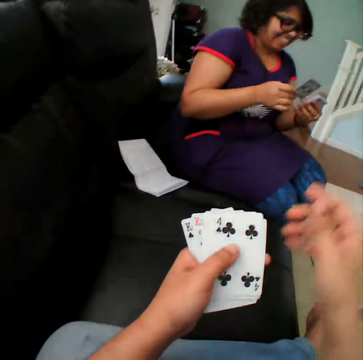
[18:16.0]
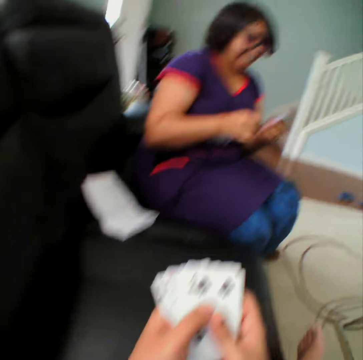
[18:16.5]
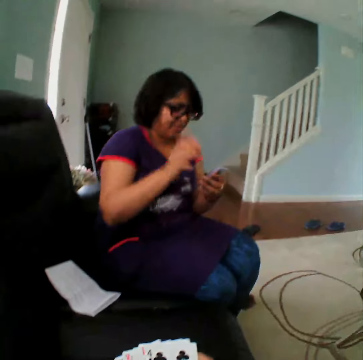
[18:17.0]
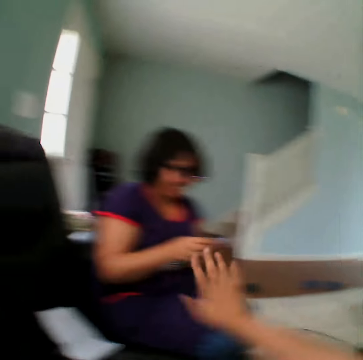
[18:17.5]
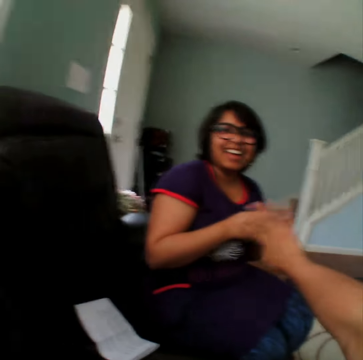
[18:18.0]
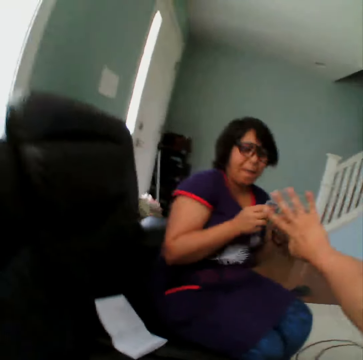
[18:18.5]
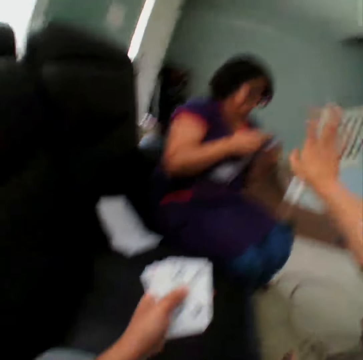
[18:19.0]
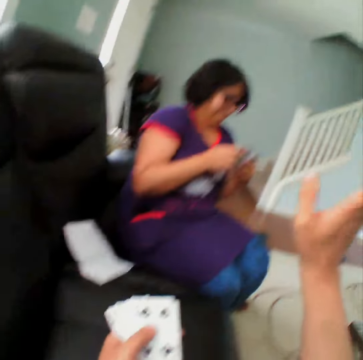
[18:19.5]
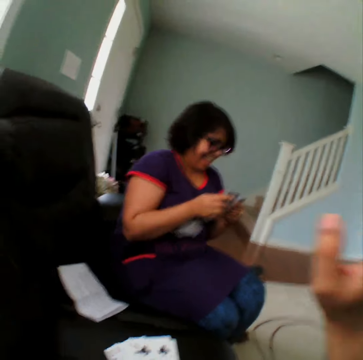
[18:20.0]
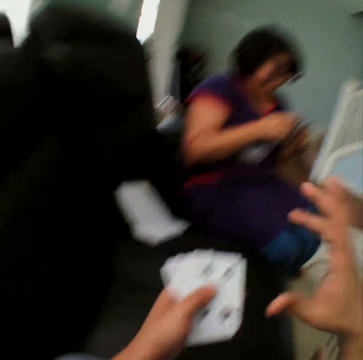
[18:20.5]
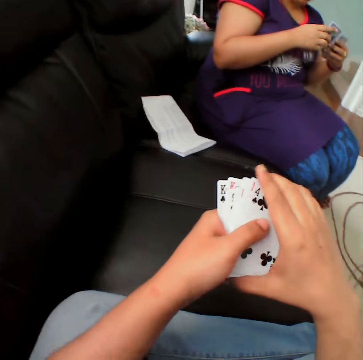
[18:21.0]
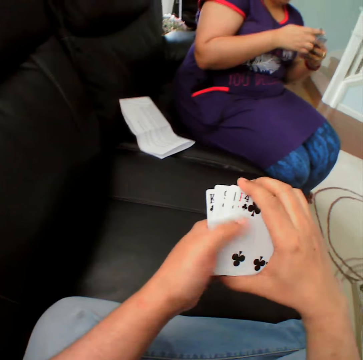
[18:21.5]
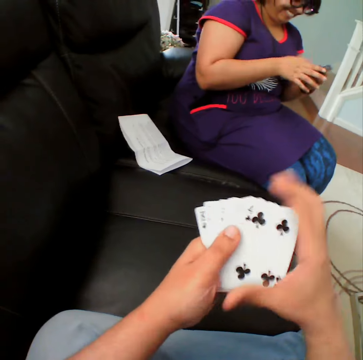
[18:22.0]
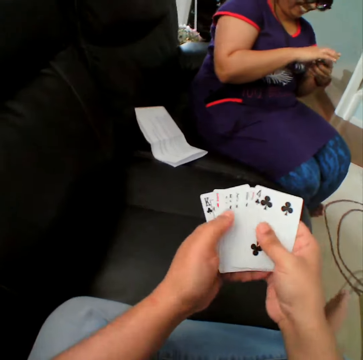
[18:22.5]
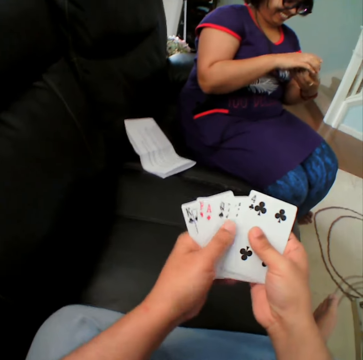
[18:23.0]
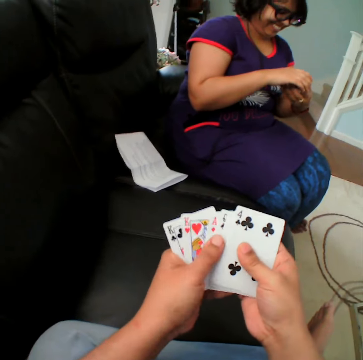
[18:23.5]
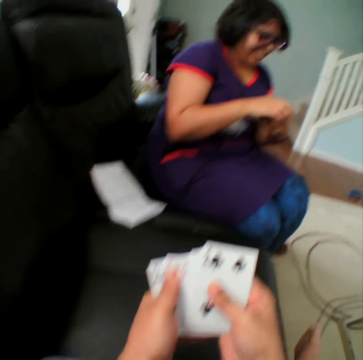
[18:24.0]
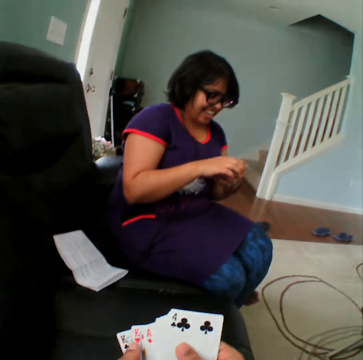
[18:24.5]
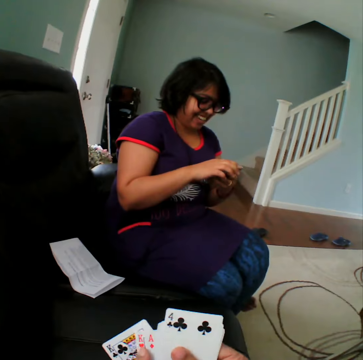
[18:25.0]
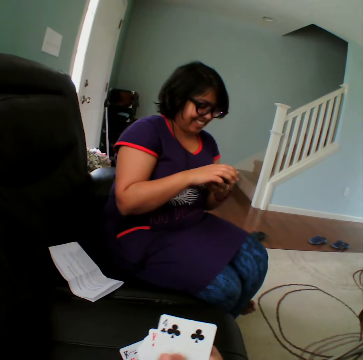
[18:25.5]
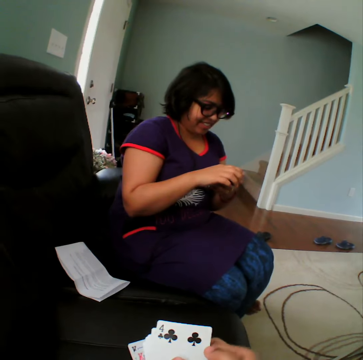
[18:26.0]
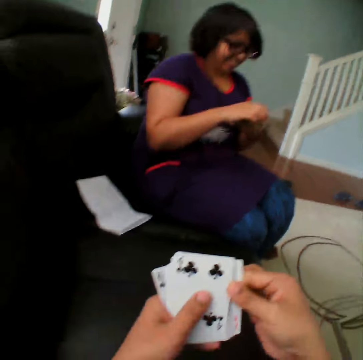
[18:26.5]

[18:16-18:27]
The woman converses with the camera wearer. The camera wearer selects the cards.

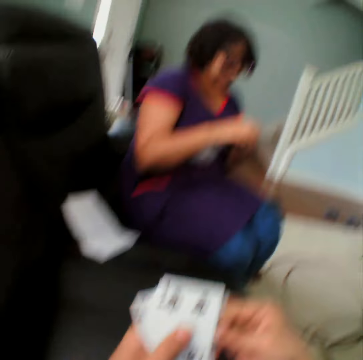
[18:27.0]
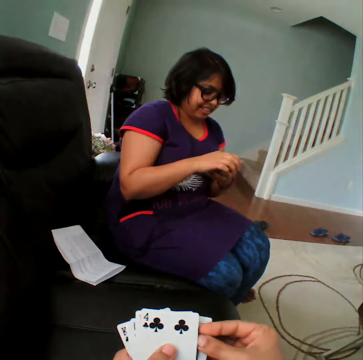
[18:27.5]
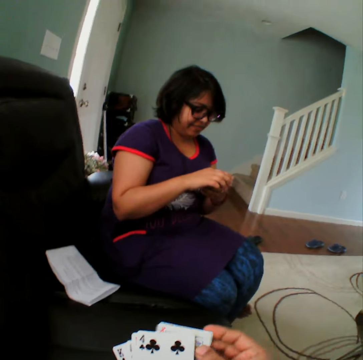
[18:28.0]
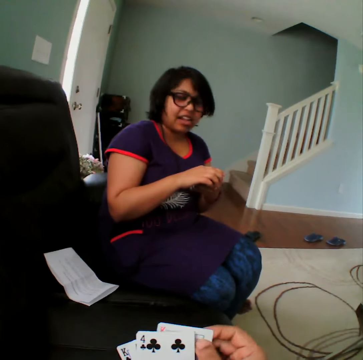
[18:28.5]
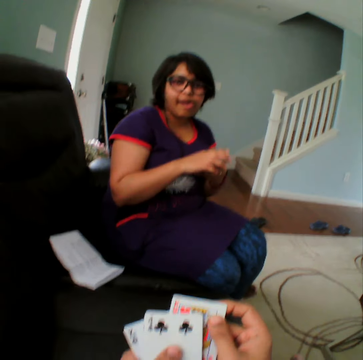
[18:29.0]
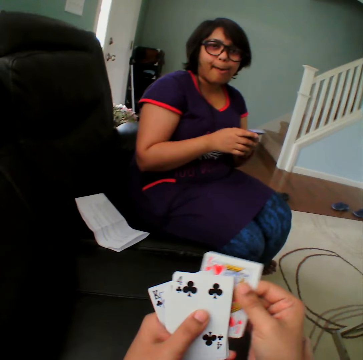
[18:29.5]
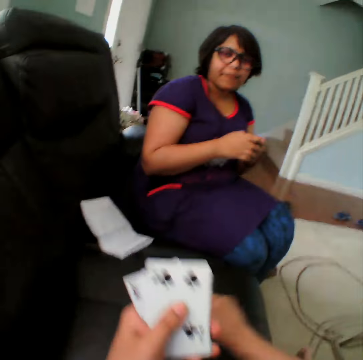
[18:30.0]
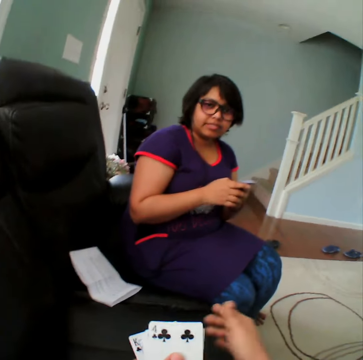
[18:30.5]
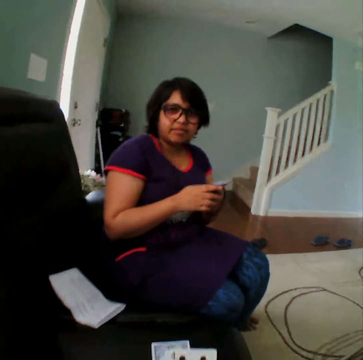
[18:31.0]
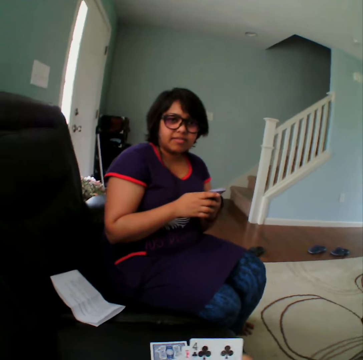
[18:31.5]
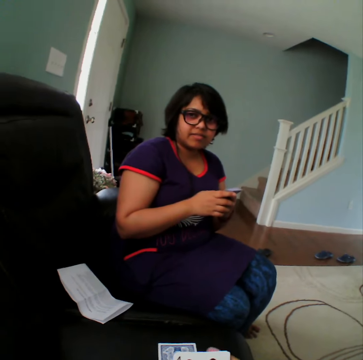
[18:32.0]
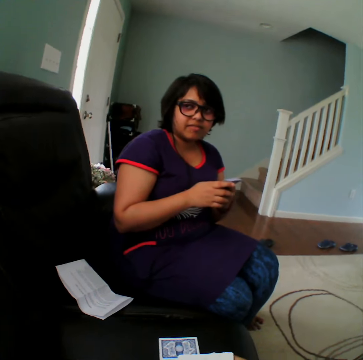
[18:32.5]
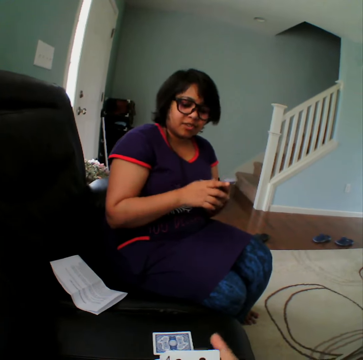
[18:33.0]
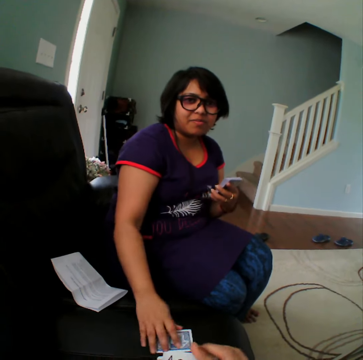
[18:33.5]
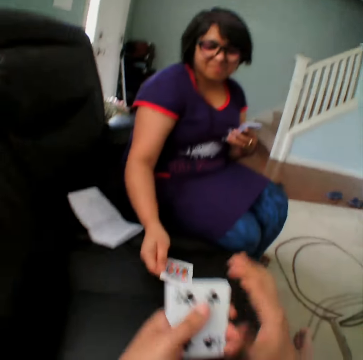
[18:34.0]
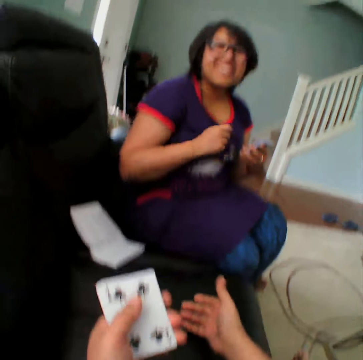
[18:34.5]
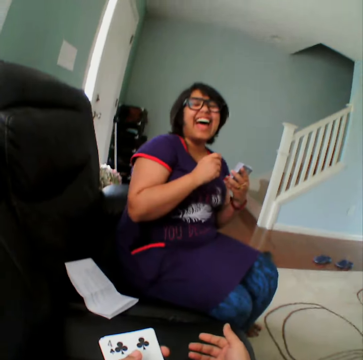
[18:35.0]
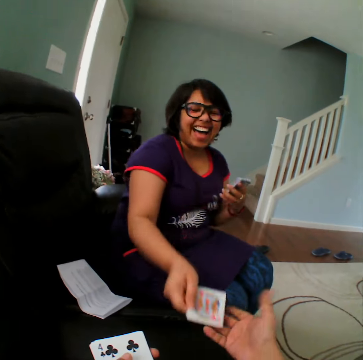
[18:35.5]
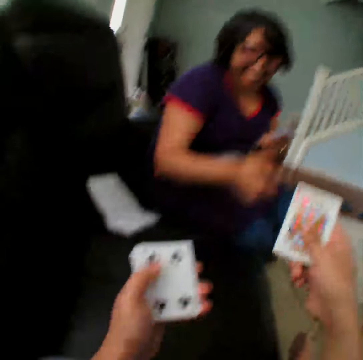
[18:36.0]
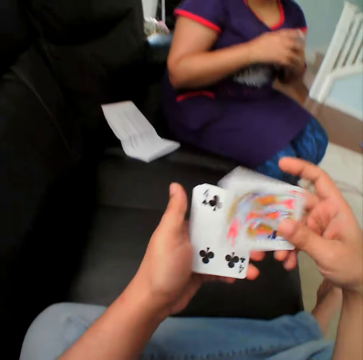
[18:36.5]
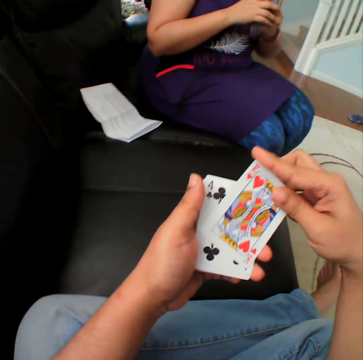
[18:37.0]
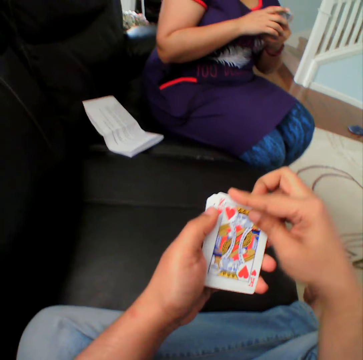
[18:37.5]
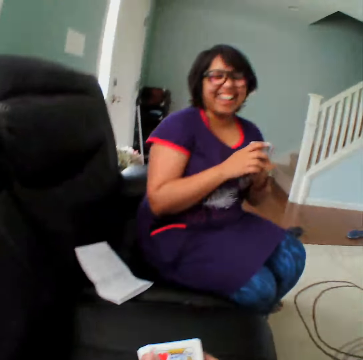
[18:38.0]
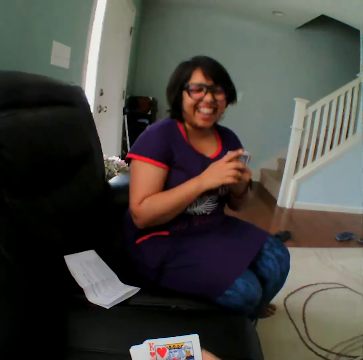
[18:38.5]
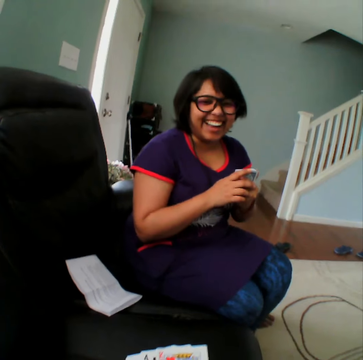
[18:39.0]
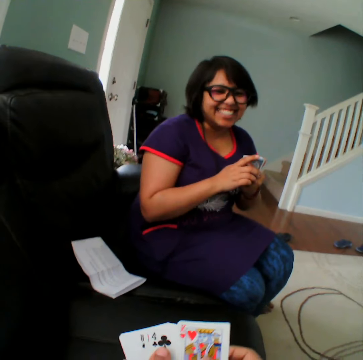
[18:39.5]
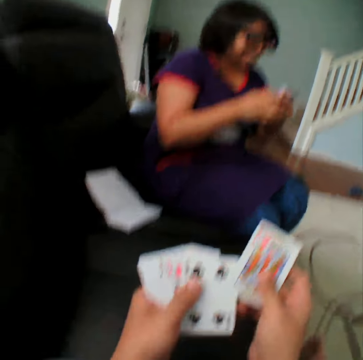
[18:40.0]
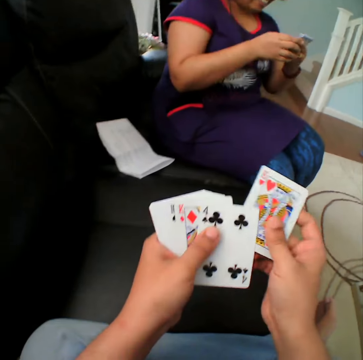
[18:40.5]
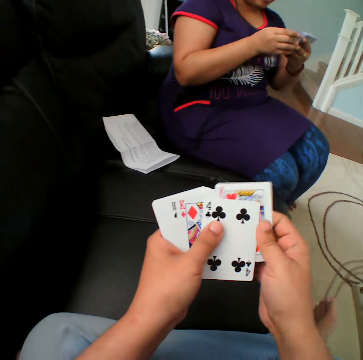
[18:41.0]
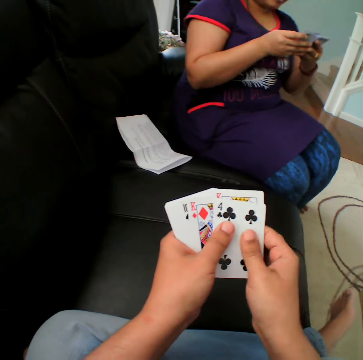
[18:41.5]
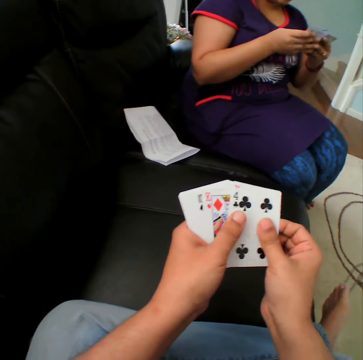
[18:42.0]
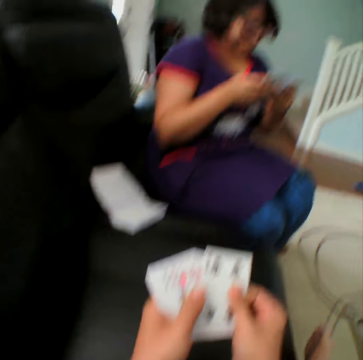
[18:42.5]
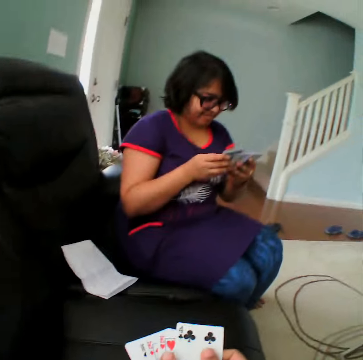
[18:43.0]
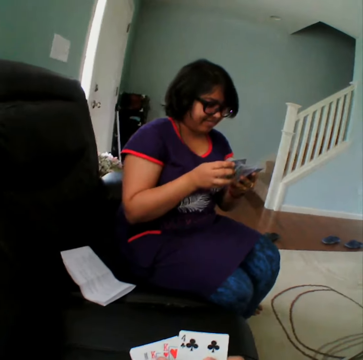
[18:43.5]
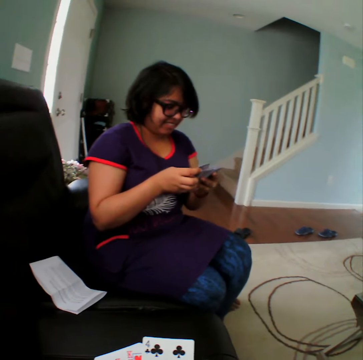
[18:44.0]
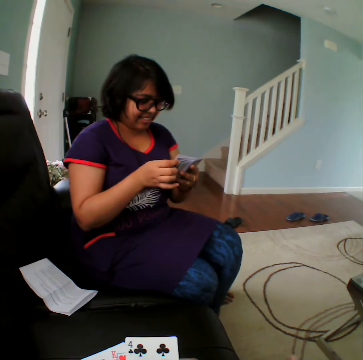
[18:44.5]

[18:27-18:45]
The camera wearer picks up the card and places the card in the table. They select the cards. The woman picks up the card, turns the card, and converses with the camera wearer. The woman gives the card to the camera wearer. The camera wearer selects the cards.

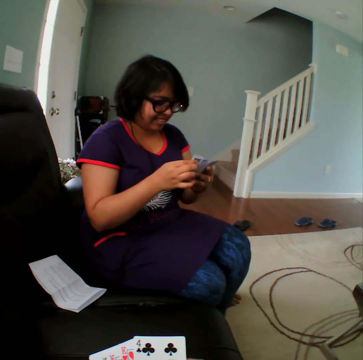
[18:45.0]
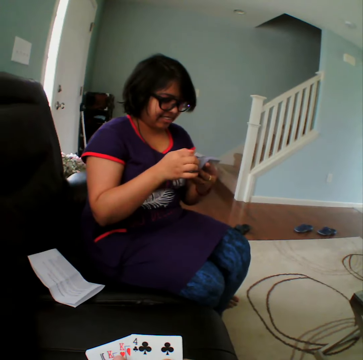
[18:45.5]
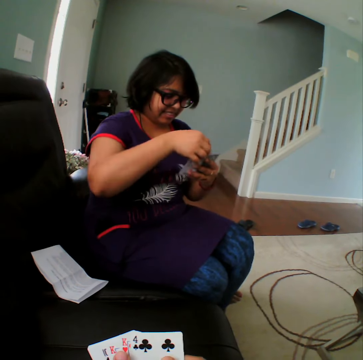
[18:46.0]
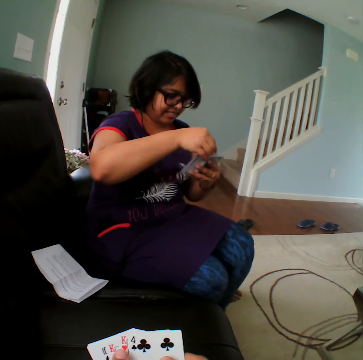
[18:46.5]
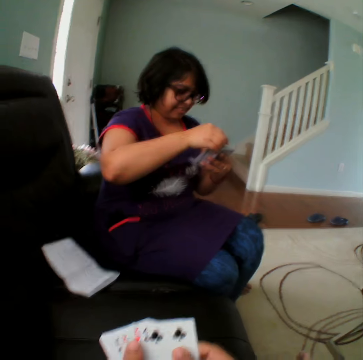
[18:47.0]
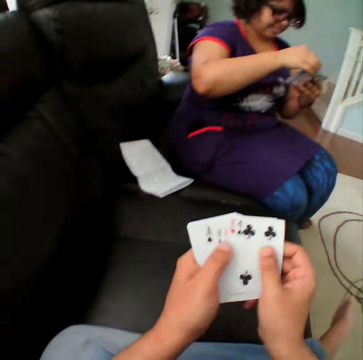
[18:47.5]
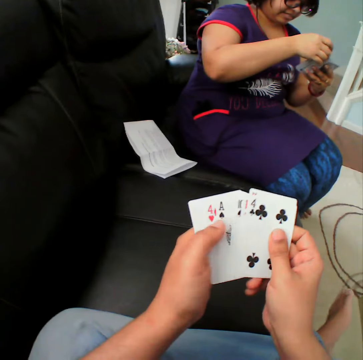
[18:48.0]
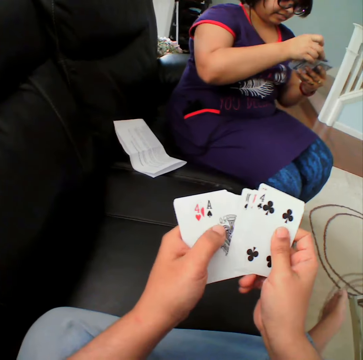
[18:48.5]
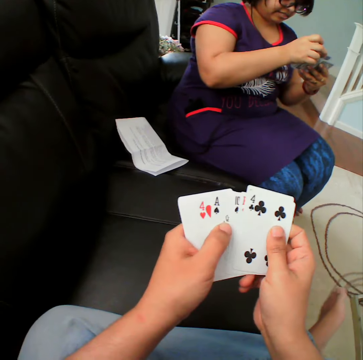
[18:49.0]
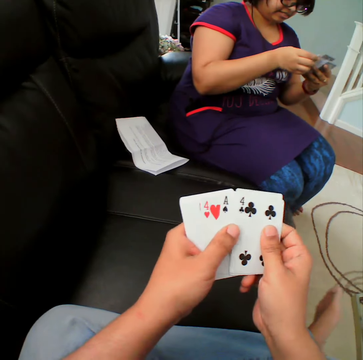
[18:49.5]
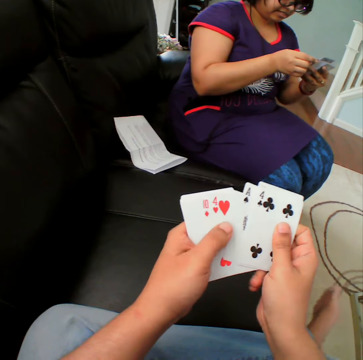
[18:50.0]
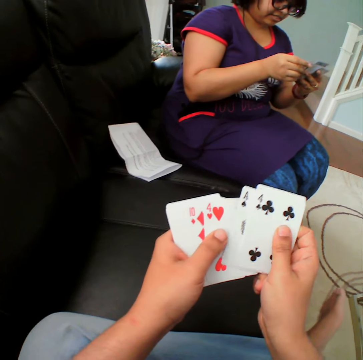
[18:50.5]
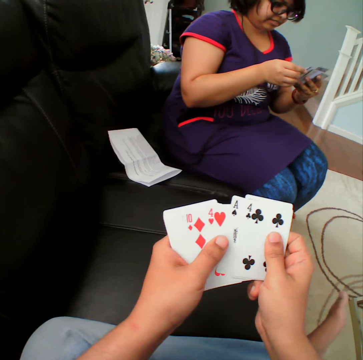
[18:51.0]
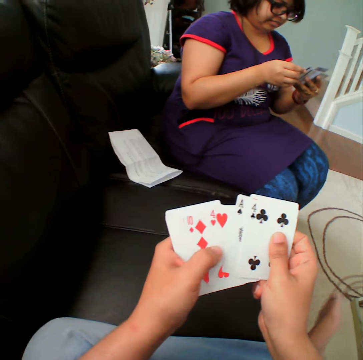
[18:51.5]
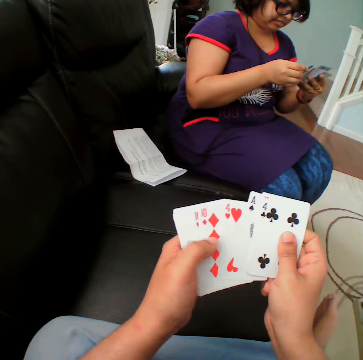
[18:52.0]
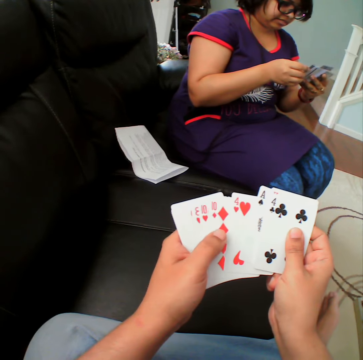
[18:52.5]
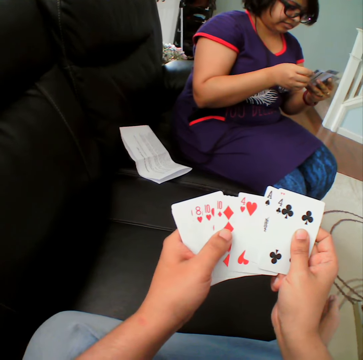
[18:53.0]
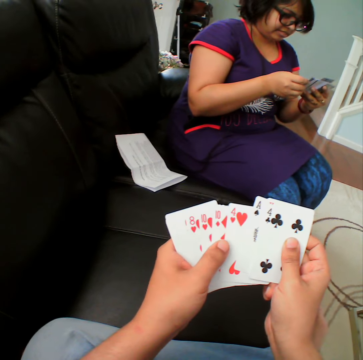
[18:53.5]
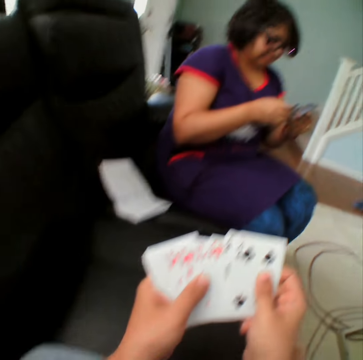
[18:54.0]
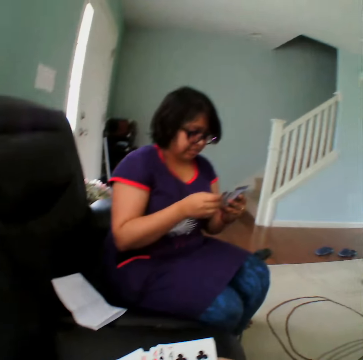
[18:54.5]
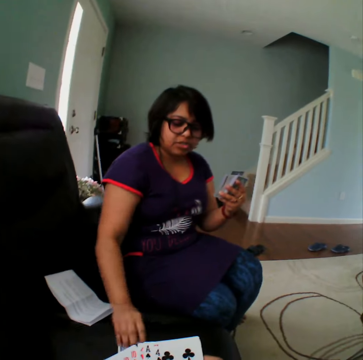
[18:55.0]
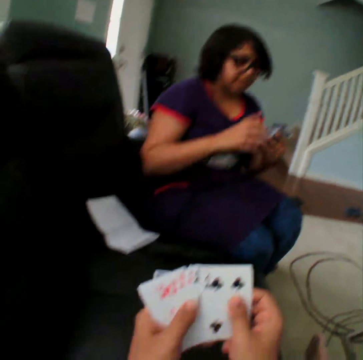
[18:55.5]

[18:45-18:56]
The woman picks up the card and places the card in the table.
